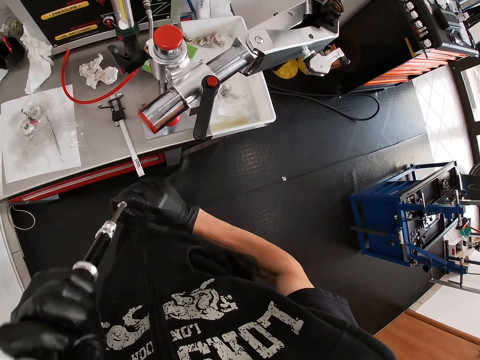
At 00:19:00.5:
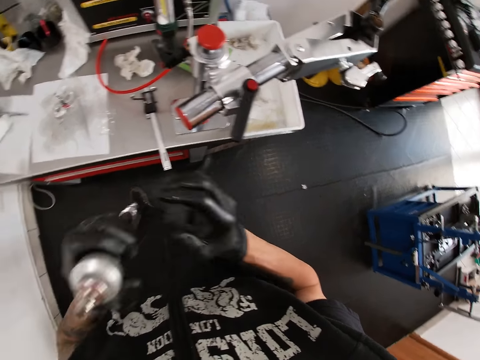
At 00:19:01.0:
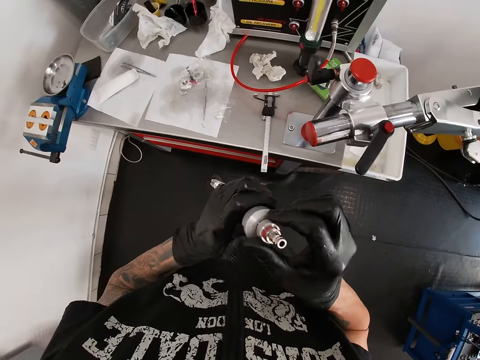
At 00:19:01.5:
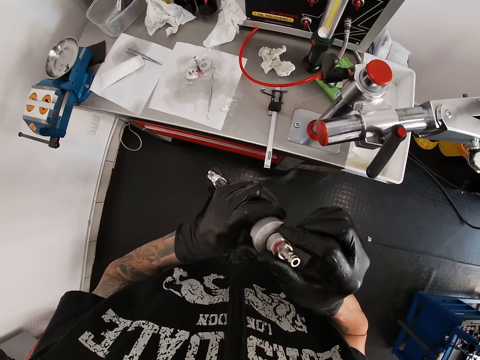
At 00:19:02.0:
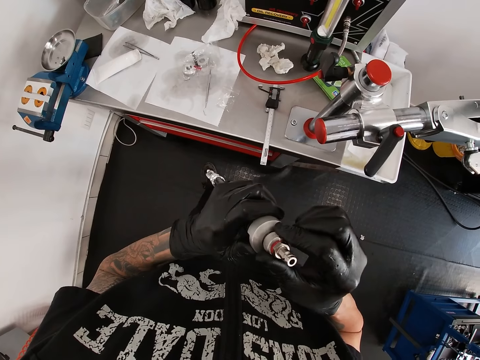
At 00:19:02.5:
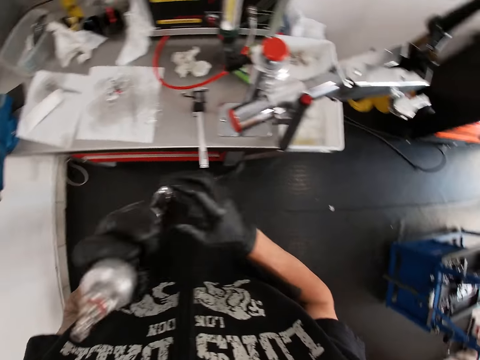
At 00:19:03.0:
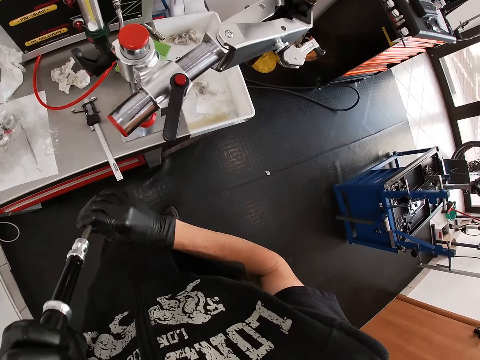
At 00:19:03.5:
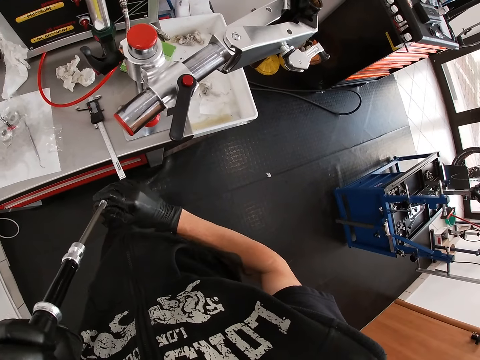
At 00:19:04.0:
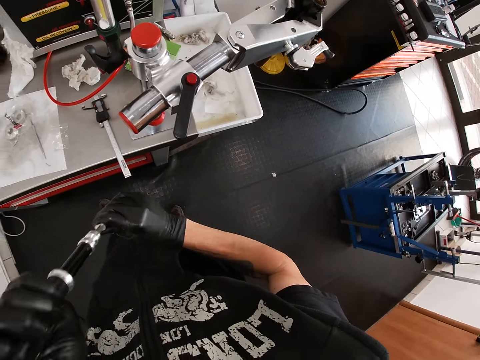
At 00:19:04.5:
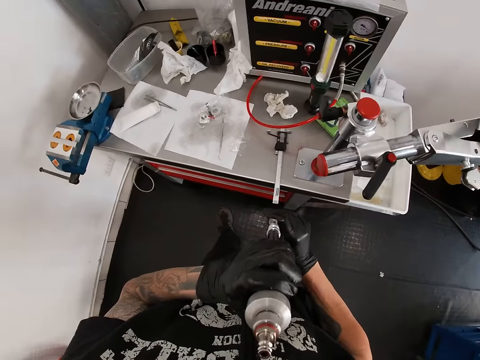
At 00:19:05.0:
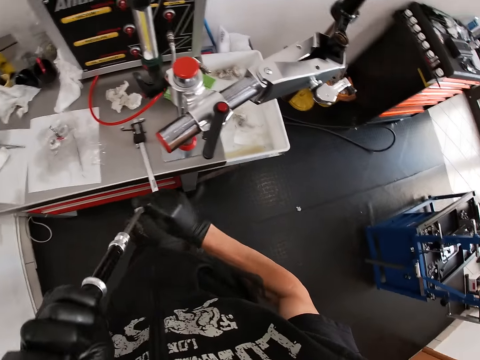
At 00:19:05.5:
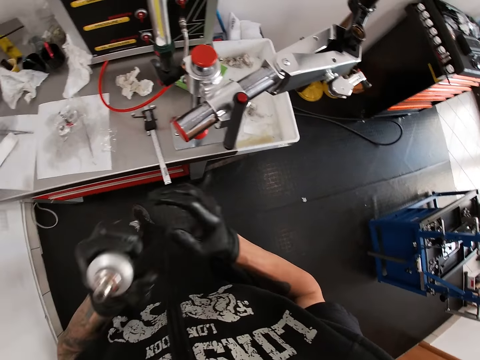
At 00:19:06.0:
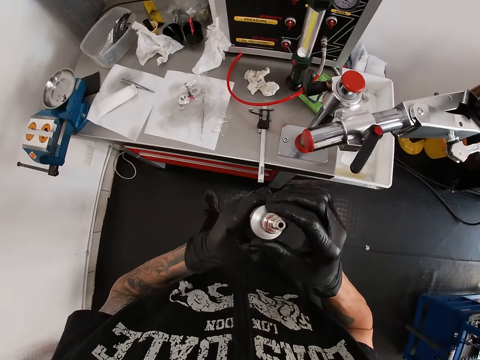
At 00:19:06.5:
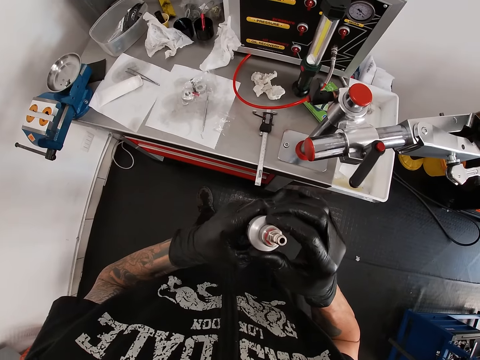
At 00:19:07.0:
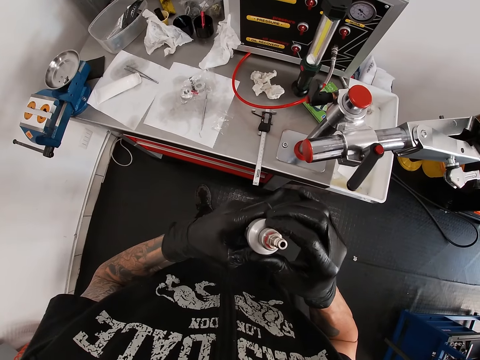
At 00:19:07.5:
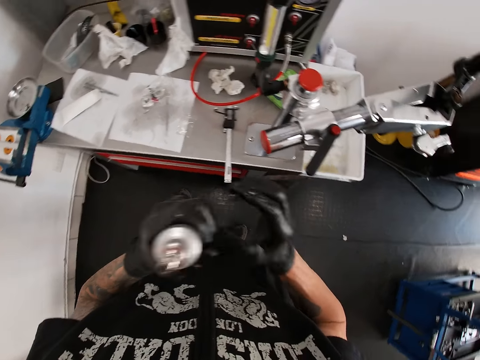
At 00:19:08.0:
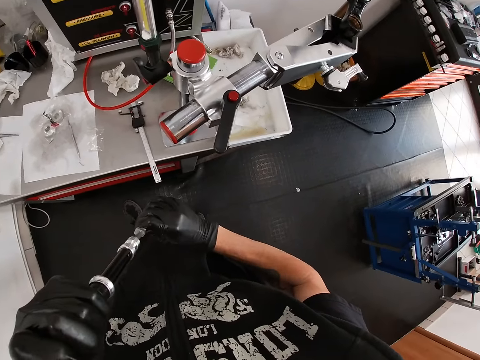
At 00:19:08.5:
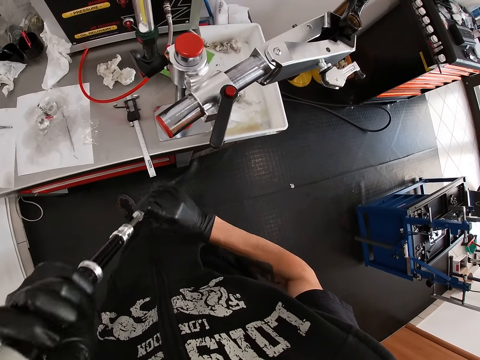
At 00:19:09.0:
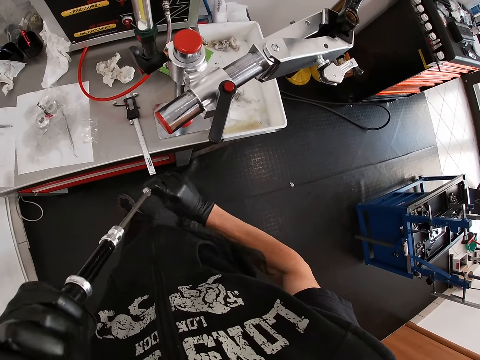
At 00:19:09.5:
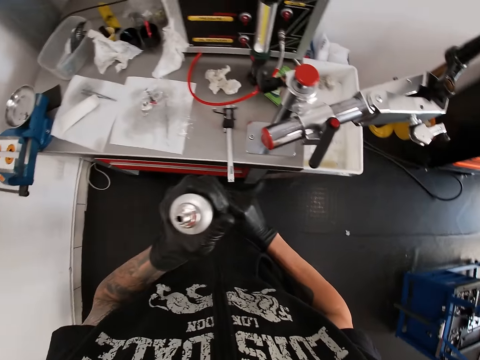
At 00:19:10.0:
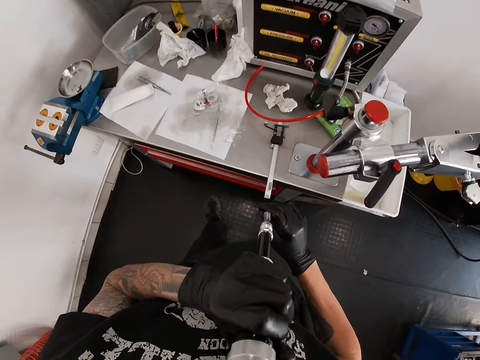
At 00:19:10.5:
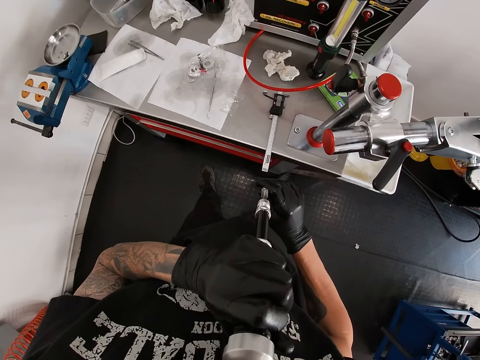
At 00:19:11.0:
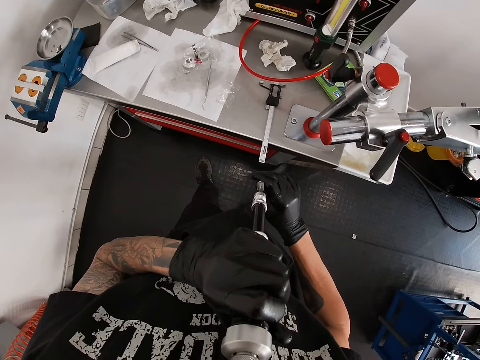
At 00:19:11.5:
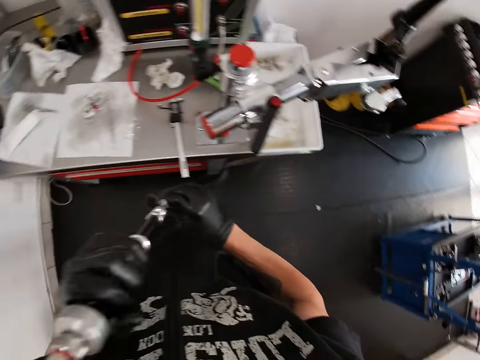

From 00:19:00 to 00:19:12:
The camera wearer adjusts something. He pumps the Fox Float with his right hand. He adjusts something. He loosens the bolt on the Fox Float with his right hand. He adjusts something. He pumps the Fox Float with his right hand. He adjusts something.

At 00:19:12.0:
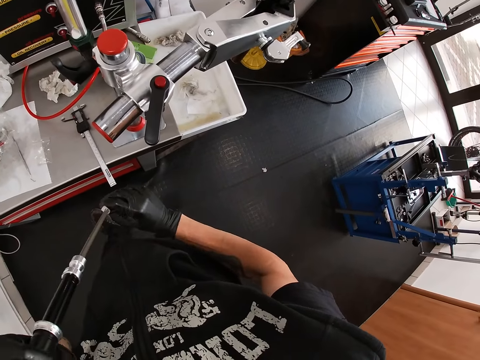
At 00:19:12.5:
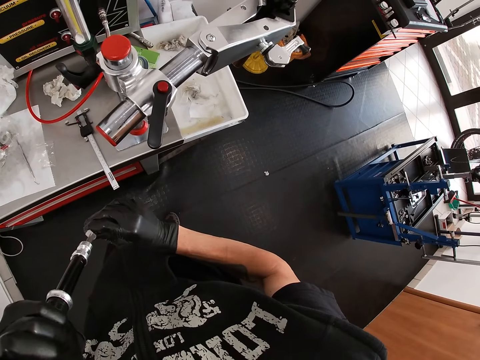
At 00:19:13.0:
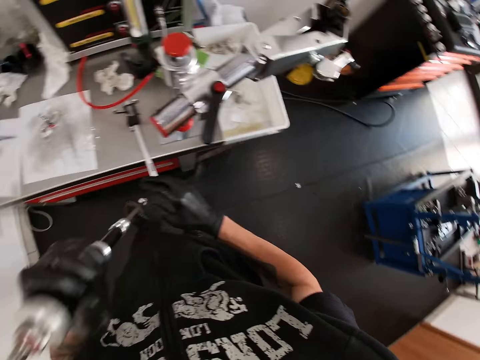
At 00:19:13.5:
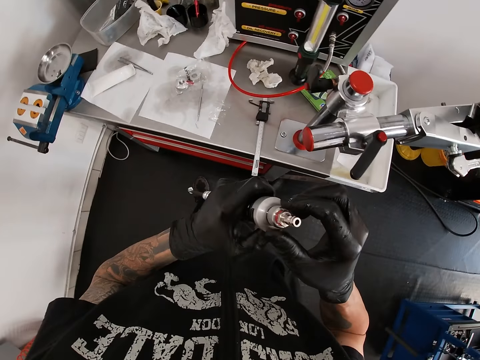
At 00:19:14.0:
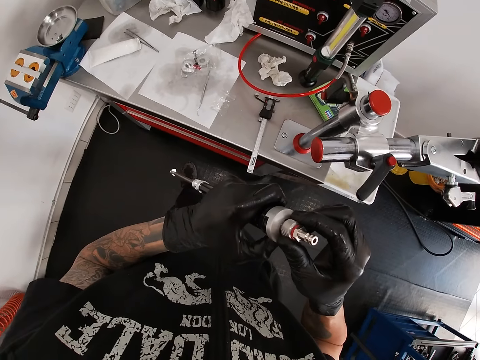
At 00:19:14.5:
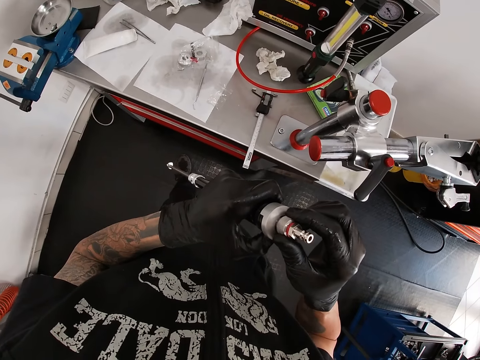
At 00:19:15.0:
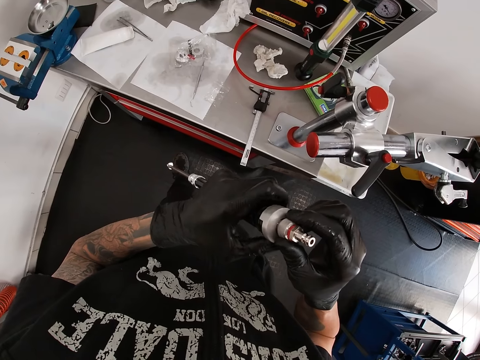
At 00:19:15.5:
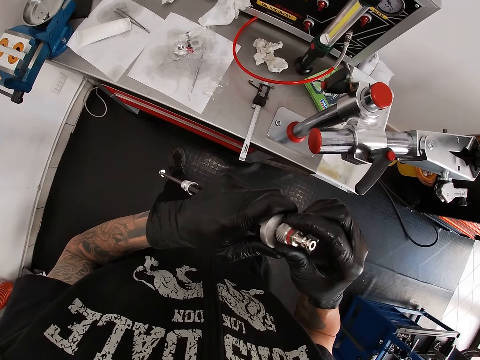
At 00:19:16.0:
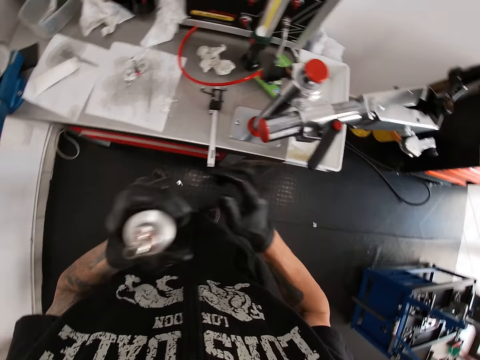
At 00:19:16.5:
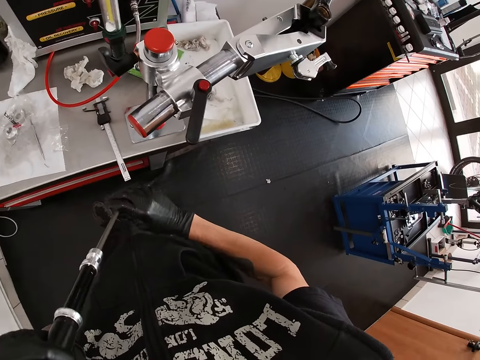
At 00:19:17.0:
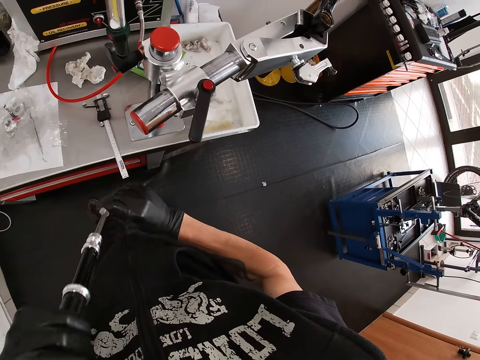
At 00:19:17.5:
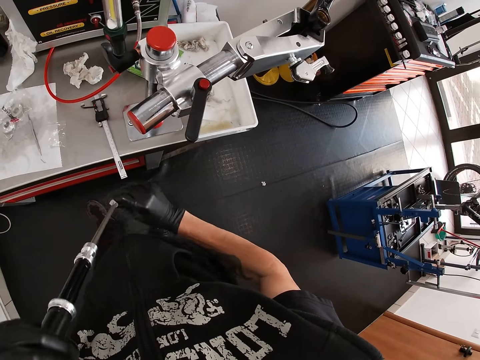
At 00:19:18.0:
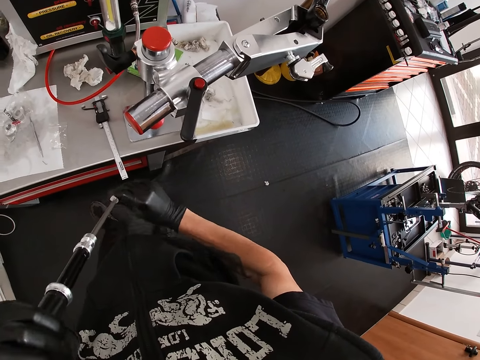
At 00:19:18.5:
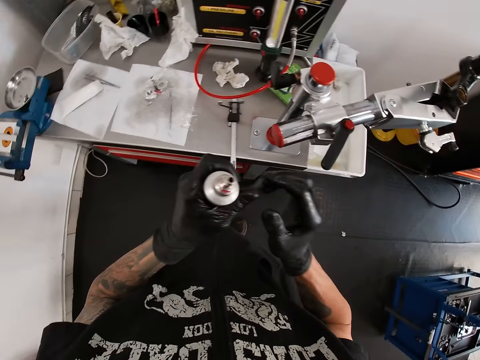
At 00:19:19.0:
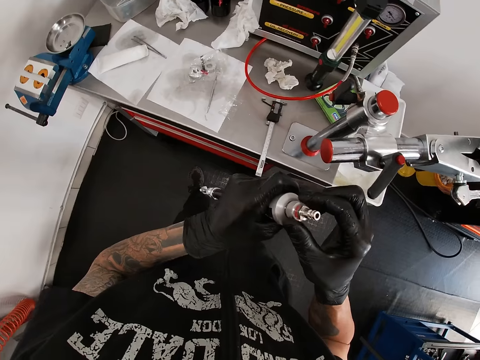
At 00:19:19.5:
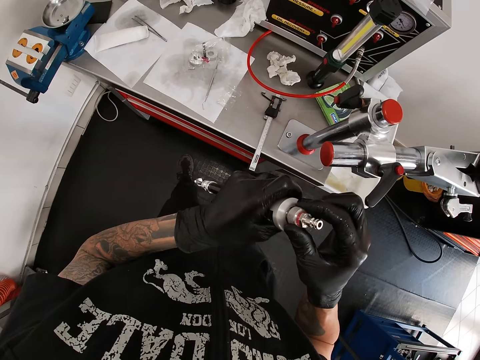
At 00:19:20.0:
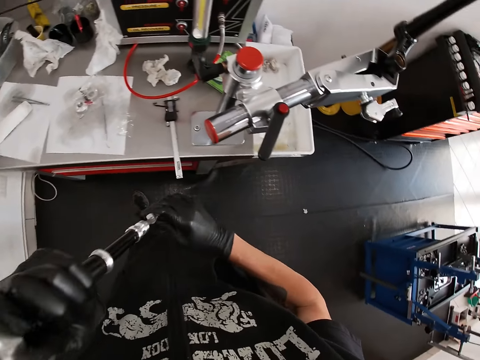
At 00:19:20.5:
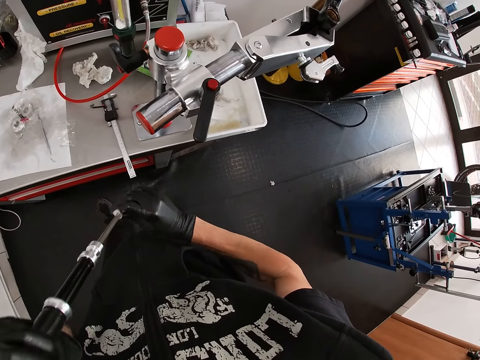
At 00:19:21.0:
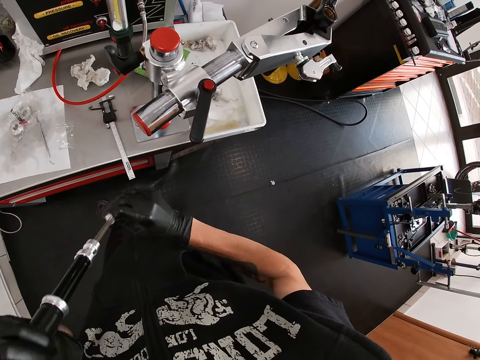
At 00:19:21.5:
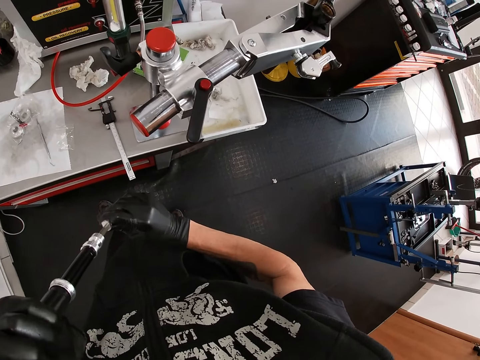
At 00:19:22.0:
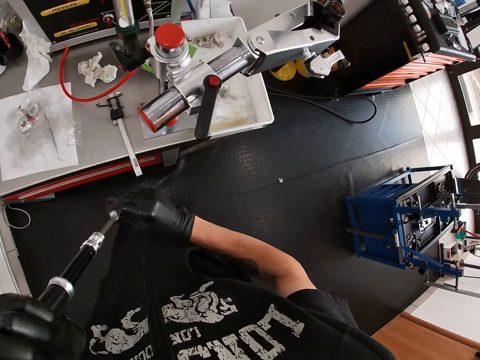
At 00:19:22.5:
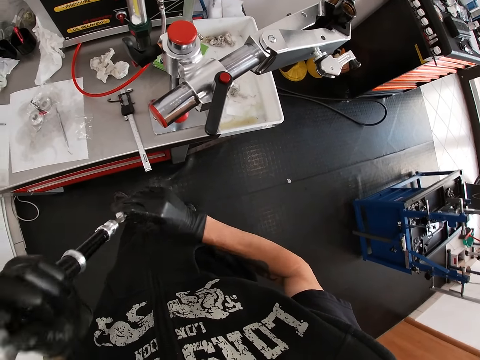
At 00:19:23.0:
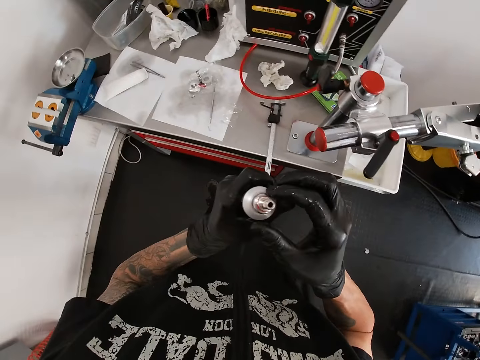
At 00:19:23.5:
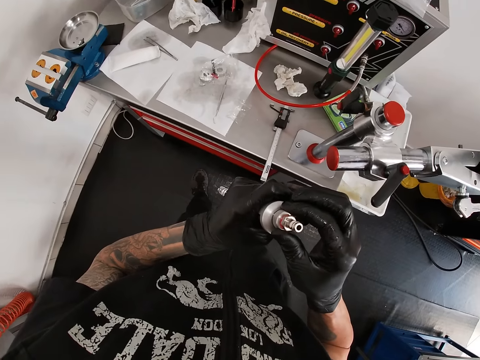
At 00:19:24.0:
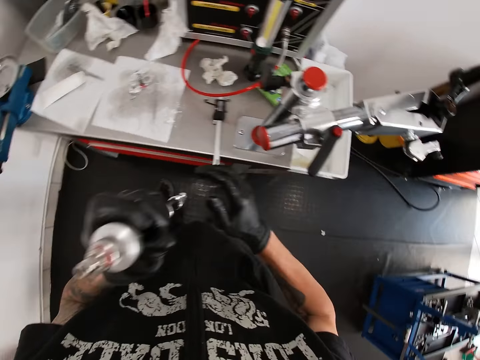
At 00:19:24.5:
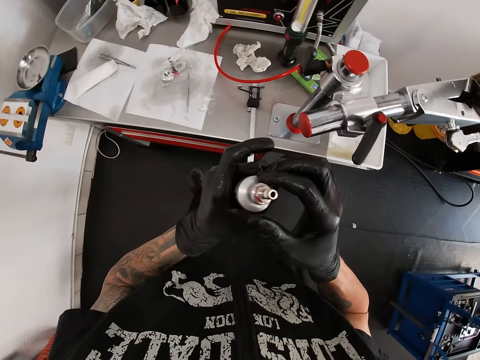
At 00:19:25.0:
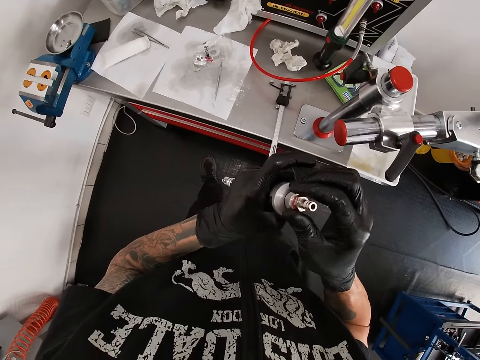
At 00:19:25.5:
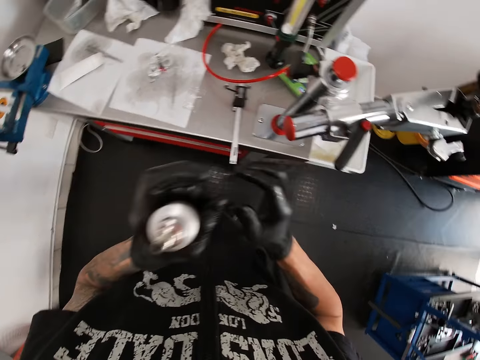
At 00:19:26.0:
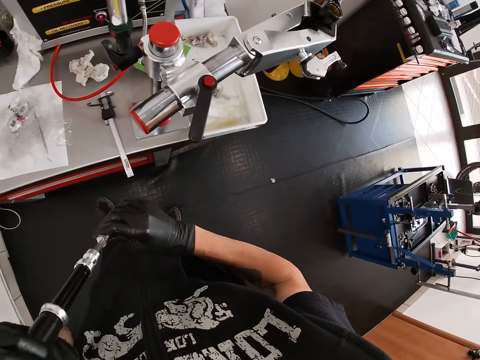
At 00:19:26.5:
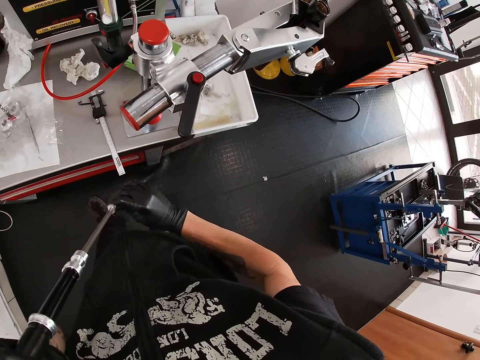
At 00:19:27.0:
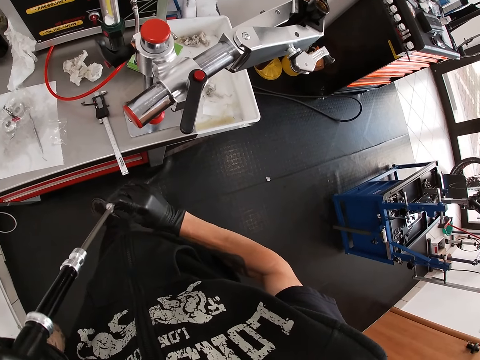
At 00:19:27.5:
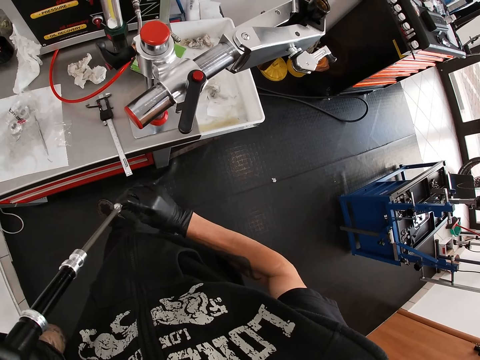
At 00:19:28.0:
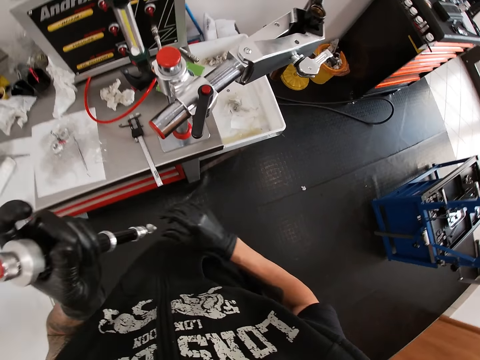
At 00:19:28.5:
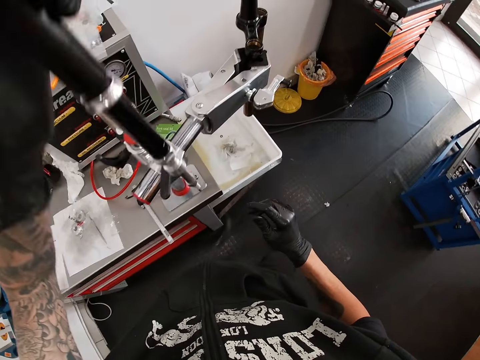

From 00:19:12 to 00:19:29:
The camera wearer adjusts something repeatedly. He loosens the bolt on the fox float with his right hand. He pumps the fox float with his right hand. He loosens the bolt on the fox float with his right hand. He pumps the fox float with his right hand. He loosens the bolt on the fox float with his right hand. He pumps the fox float with his right hand.
